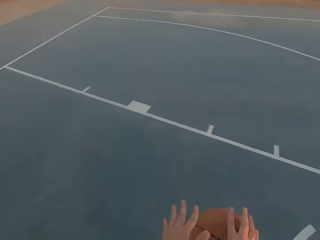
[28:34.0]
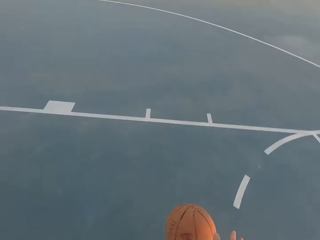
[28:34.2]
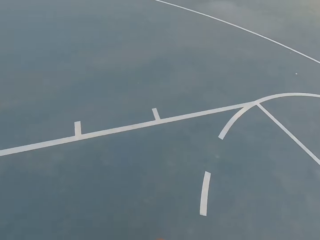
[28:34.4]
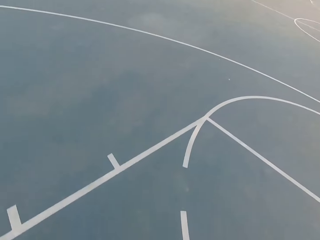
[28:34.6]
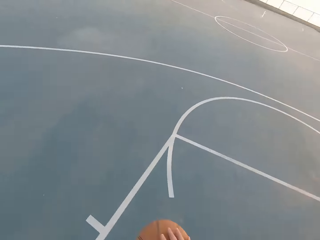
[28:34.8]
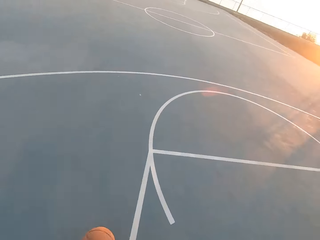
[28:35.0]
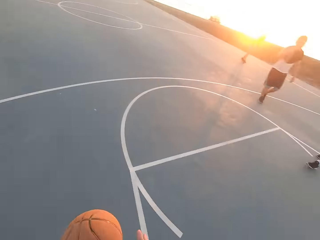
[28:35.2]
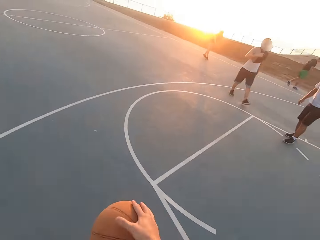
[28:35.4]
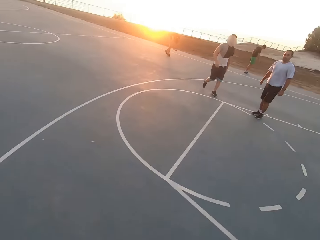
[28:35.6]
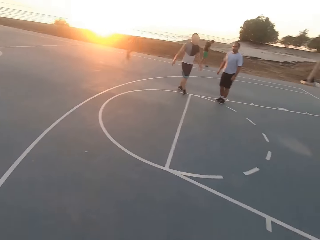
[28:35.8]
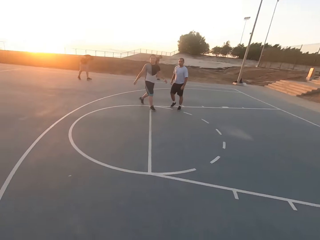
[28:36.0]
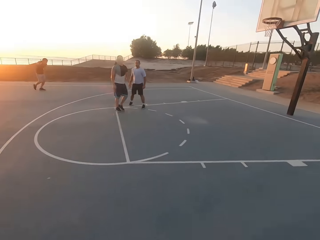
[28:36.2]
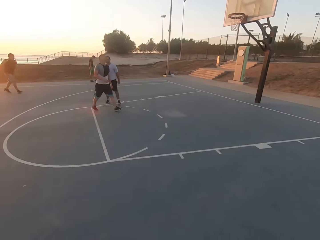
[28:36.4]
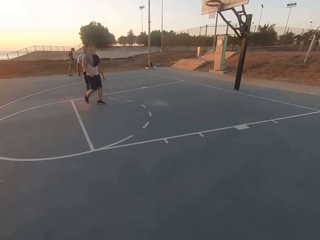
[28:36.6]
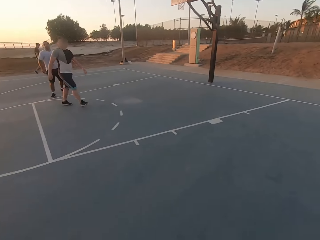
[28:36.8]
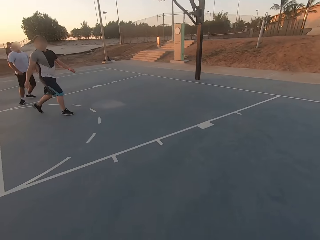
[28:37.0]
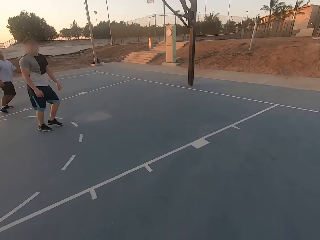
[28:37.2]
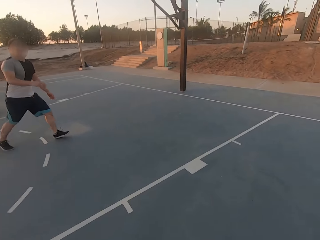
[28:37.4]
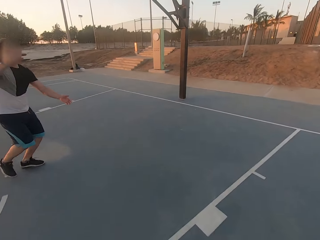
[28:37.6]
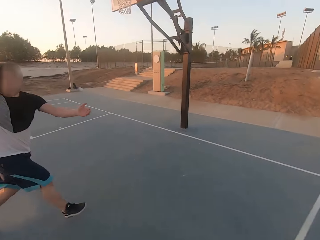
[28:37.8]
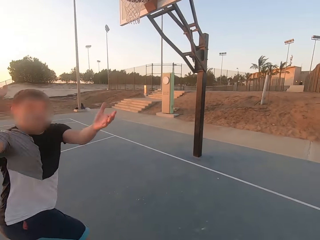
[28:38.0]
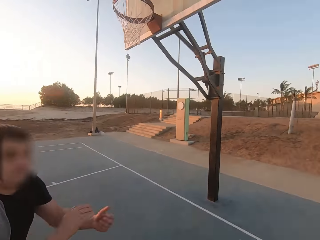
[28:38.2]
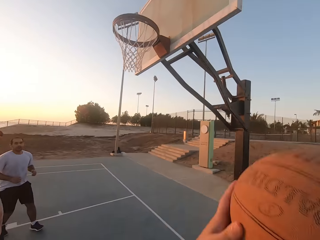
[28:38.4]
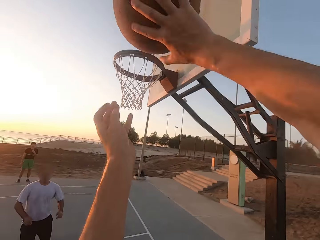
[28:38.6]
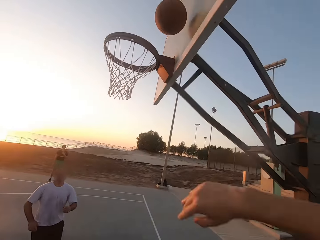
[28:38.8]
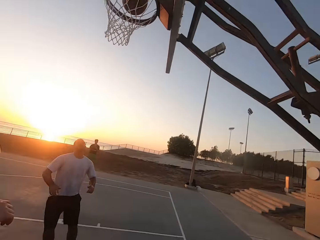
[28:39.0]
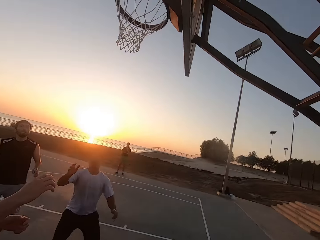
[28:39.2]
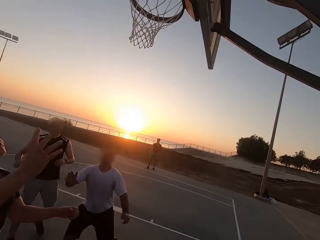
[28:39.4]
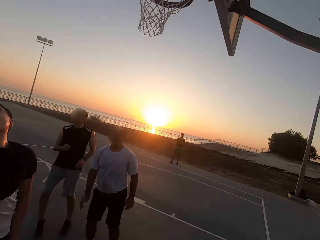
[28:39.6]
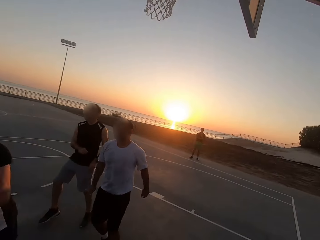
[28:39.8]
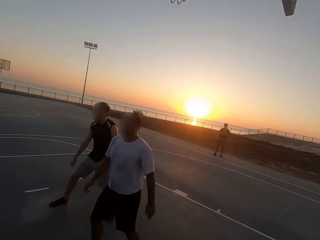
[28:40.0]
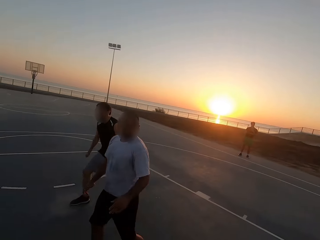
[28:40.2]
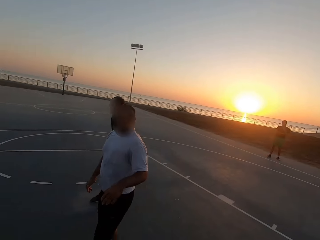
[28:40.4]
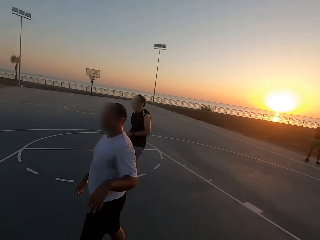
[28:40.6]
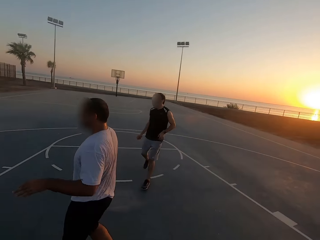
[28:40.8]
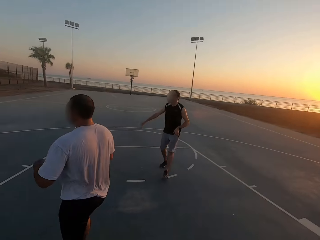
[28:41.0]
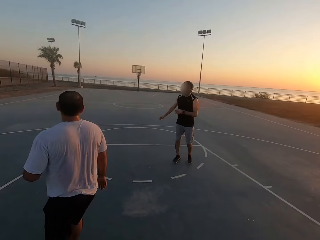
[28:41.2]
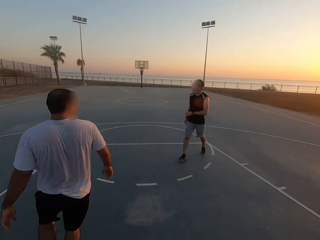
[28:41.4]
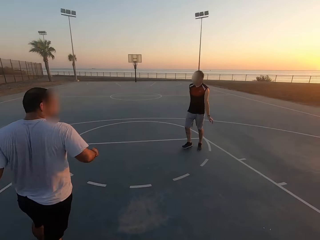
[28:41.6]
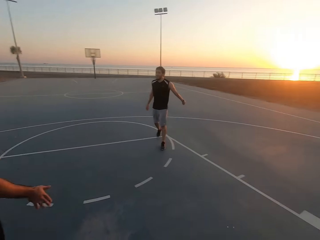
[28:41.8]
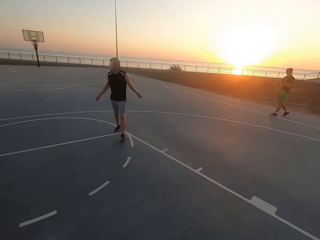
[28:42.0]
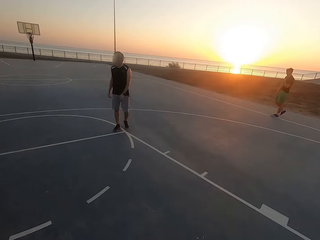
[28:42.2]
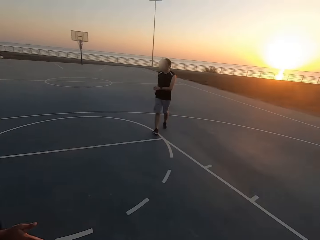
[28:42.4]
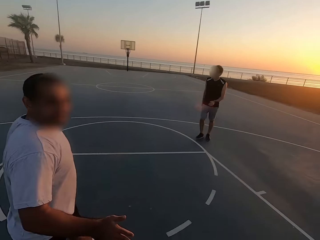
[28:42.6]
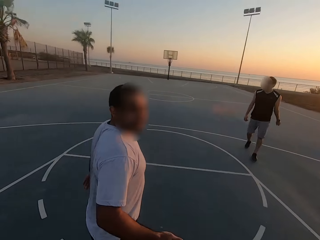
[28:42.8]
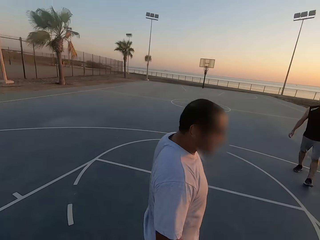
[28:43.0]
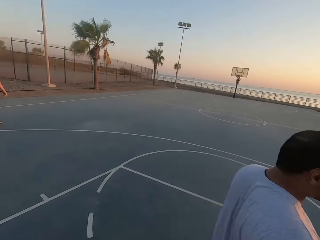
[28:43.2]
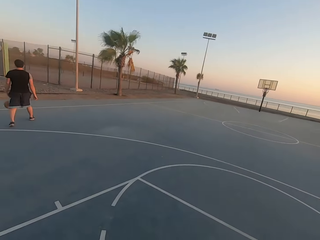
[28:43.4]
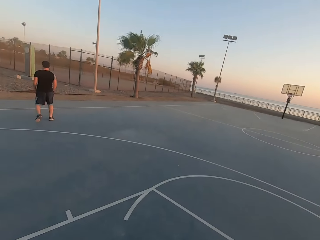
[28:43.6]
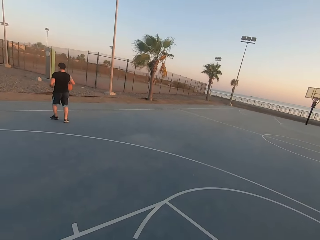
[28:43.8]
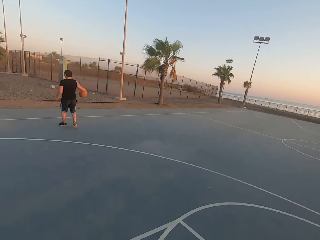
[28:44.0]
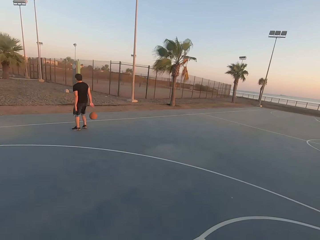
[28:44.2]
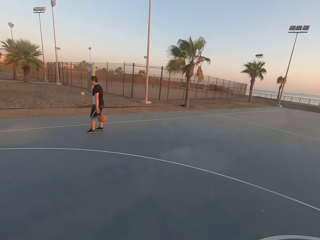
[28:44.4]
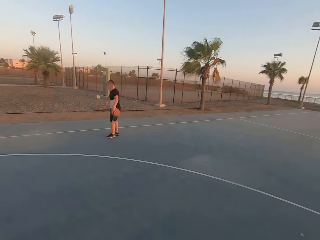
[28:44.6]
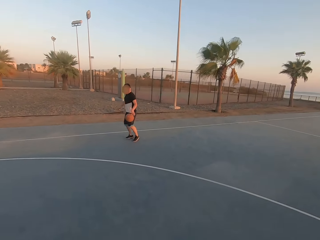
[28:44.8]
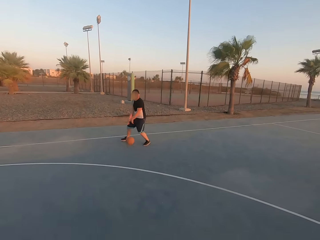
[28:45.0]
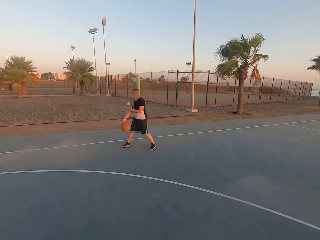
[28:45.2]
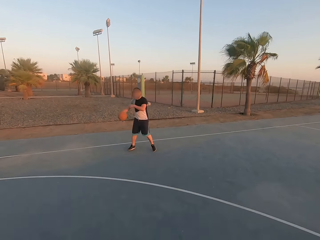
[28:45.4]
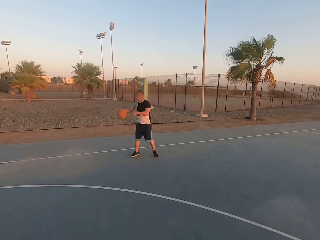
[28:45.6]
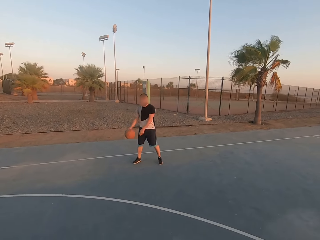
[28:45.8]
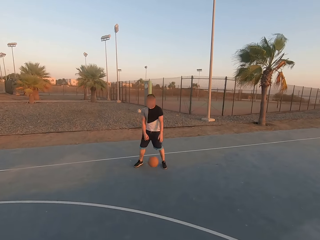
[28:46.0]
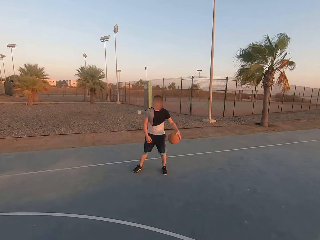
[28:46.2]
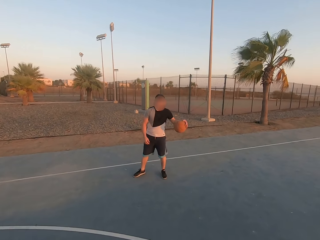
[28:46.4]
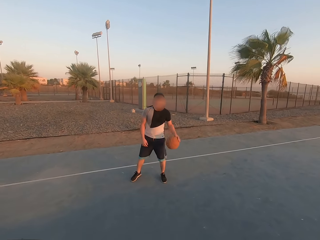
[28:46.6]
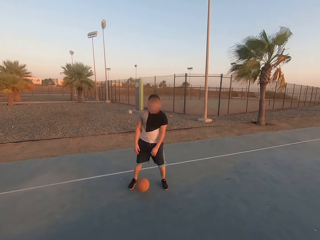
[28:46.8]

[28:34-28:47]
The camera wearer picks up the ball and dribbles the ball. A man shields. The camera wearer throws the ball on the board. Another man walks. A third man walks. The camera wearer walks and looks around. The first man picks up the ball and dribbles the ball.

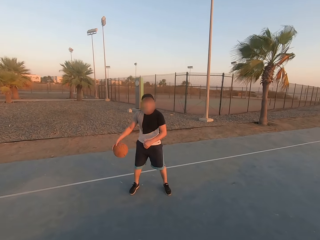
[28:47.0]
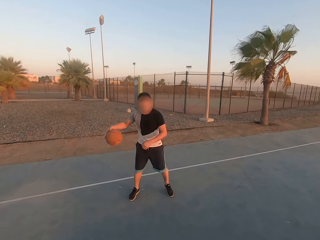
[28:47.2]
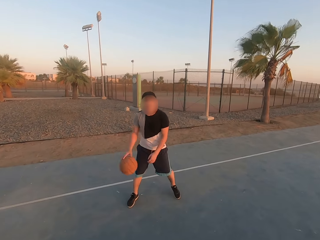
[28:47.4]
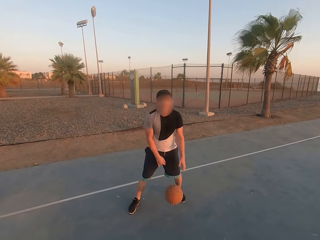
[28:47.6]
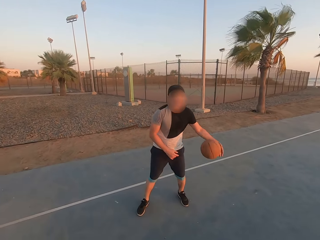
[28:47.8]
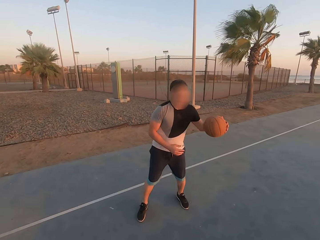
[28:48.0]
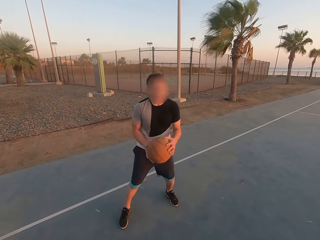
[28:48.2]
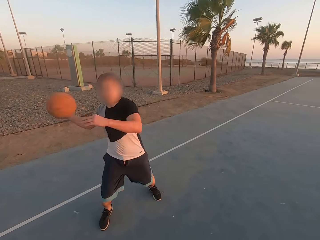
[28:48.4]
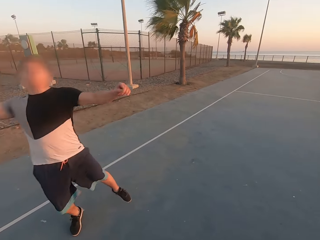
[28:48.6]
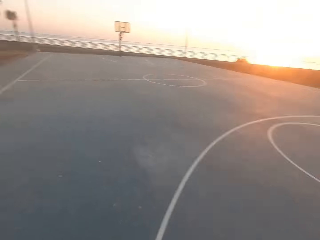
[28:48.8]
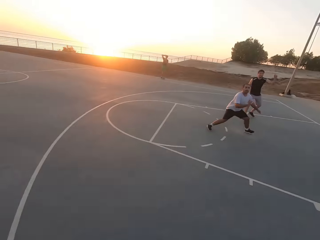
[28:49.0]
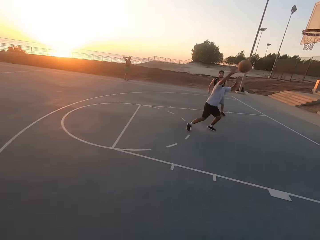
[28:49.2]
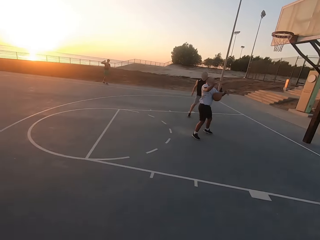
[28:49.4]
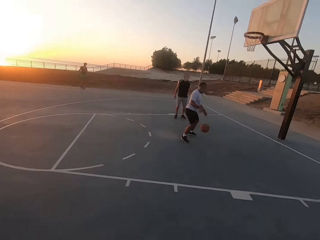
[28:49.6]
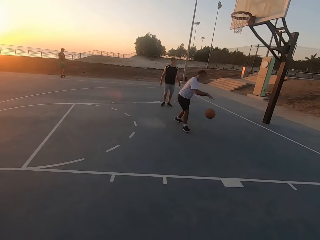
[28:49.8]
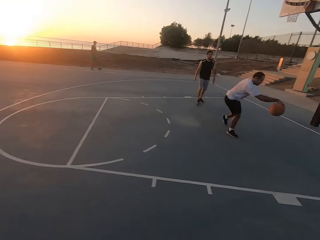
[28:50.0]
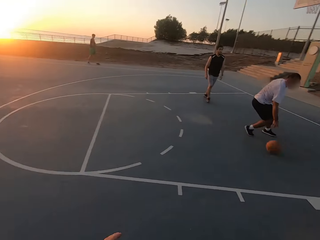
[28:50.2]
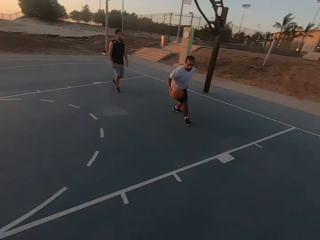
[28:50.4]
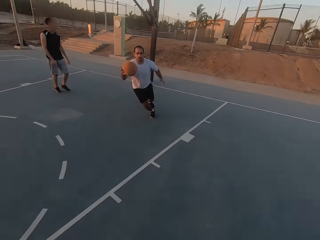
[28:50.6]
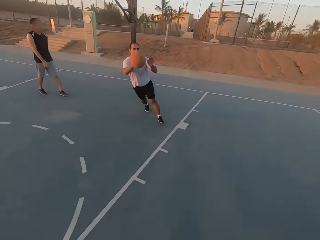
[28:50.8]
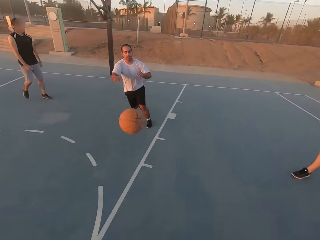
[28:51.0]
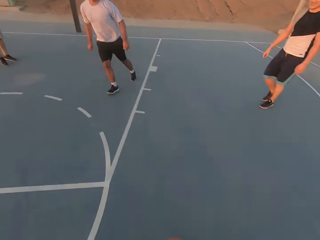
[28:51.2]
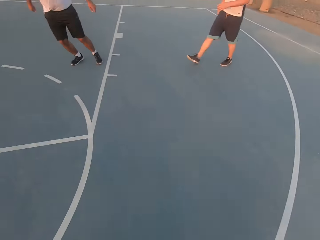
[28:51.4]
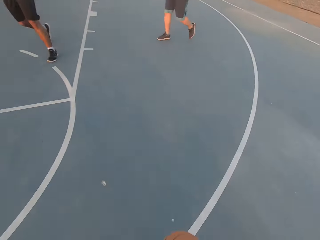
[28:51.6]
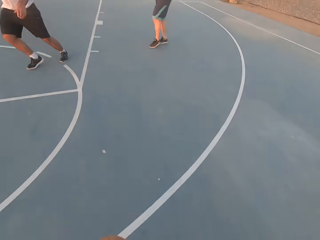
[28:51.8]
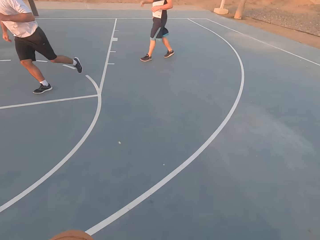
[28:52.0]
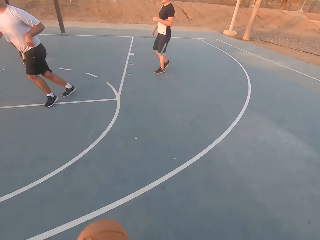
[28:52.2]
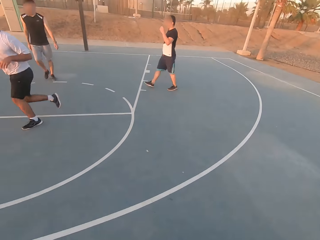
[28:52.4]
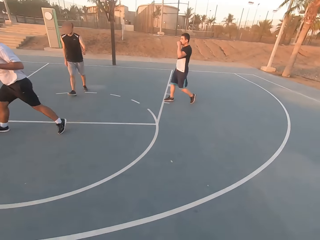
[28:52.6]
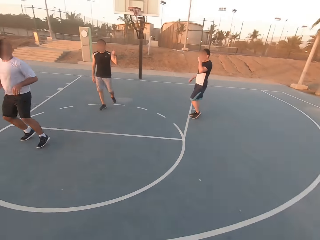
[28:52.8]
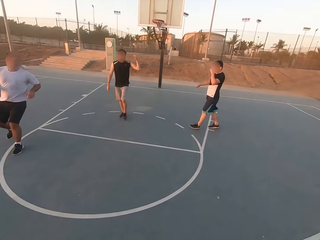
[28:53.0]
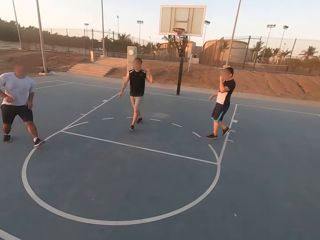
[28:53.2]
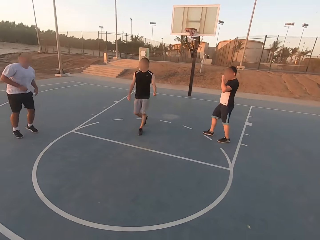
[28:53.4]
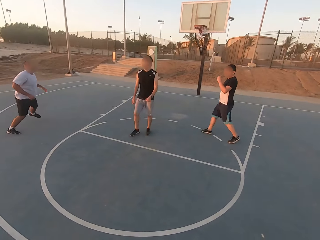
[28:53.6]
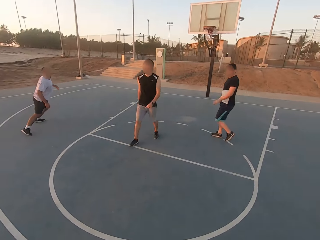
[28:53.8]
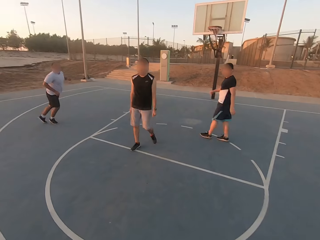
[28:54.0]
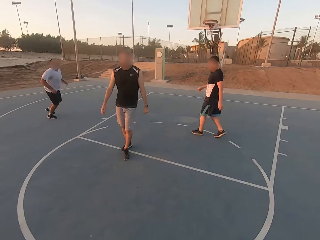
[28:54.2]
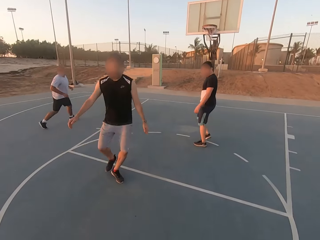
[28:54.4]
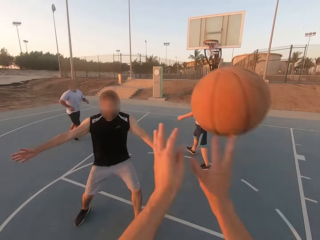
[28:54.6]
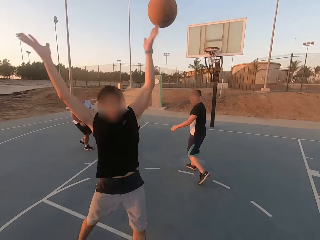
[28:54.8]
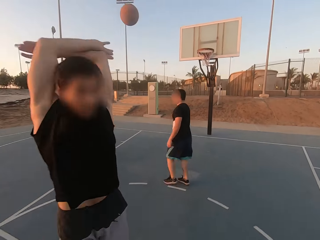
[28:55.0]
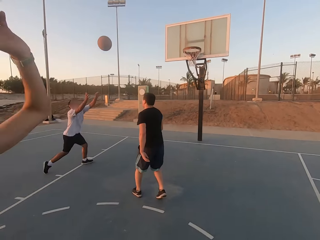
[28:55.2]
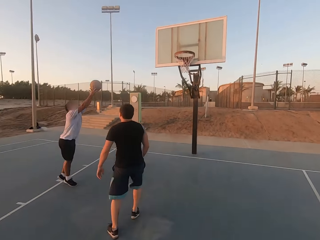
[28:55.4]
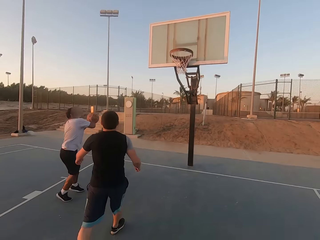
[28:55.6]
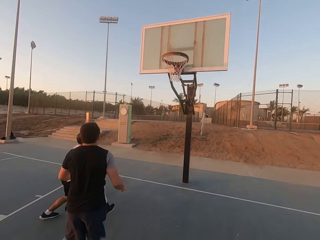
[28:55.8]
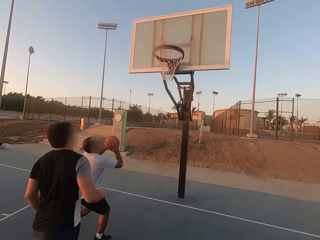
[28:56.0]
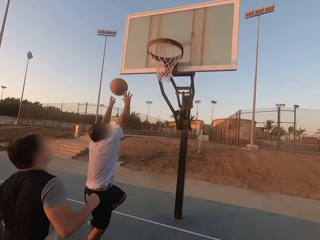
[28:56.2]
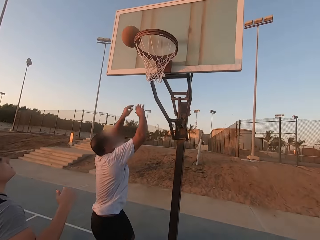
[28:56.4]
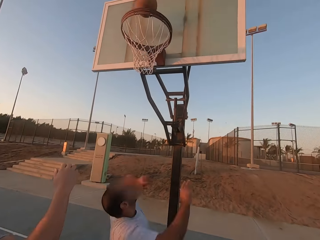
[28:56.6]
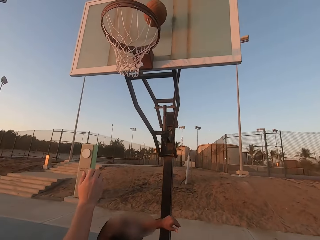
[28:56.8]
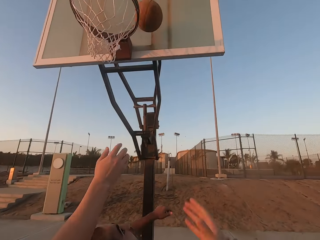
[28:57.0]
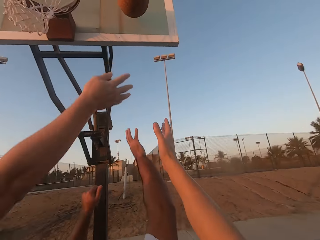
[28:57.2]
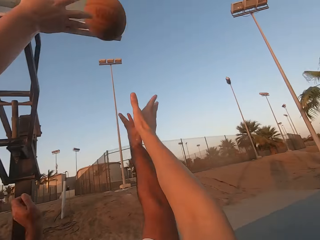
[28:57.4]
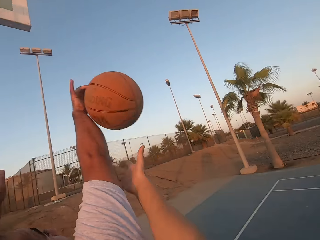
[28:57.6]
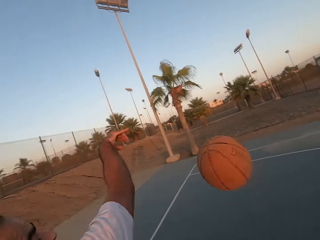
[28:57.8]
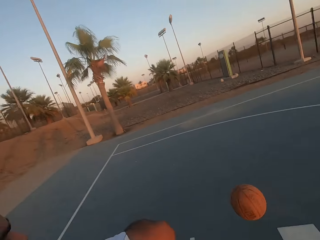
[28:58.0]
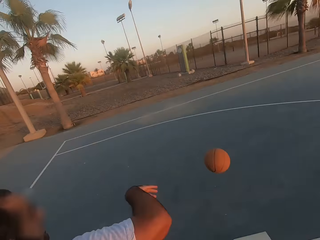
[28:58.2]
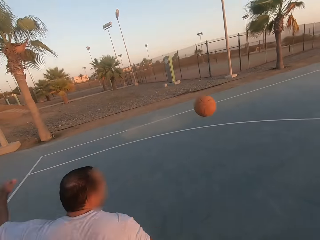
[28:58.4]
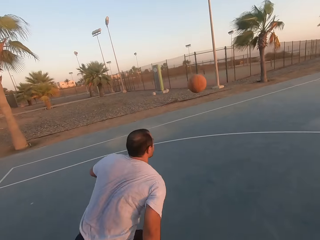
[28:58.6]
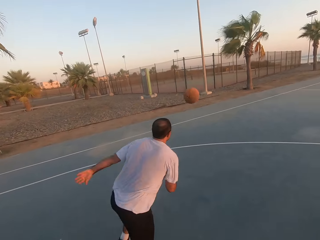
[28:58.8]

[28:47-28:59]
A man throws the ball to another man. The camera wearer looks around. The second man picks up the ball and dribbles the ball. The second man throws the ball to the camera wearer. The camera wearer dribbles the ball. A third man shields. The camera wearer throws the ball to the second man. The second man picks up the ball, holds the ball, jumps and throws the ball in the hoop. The second man taps the ball.
